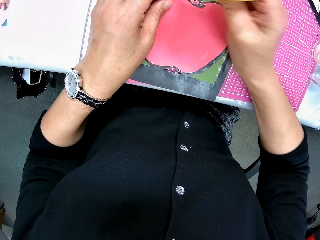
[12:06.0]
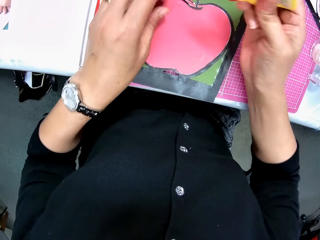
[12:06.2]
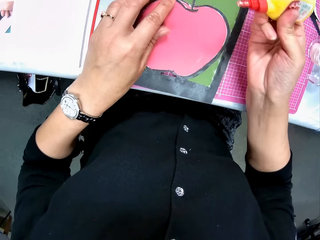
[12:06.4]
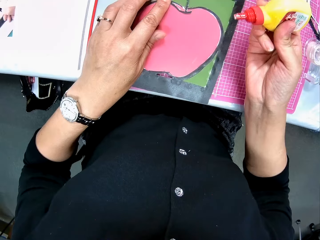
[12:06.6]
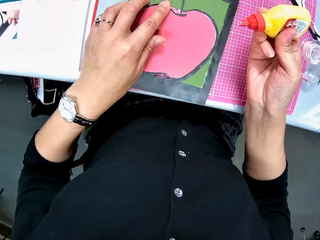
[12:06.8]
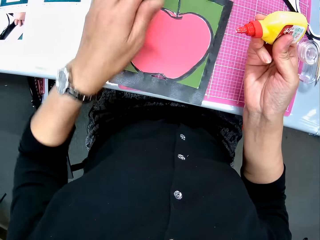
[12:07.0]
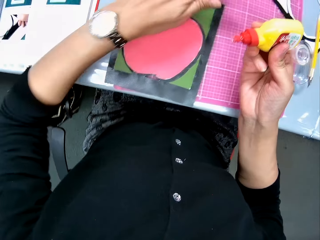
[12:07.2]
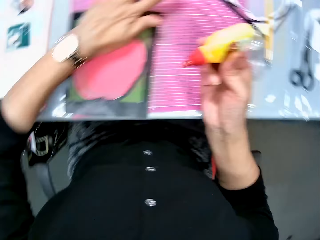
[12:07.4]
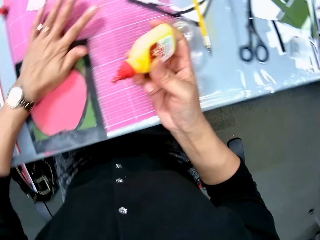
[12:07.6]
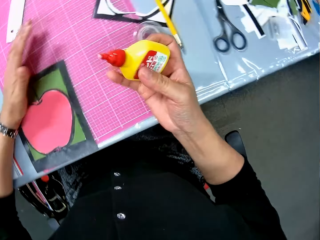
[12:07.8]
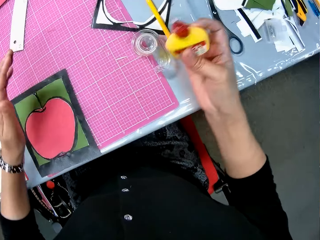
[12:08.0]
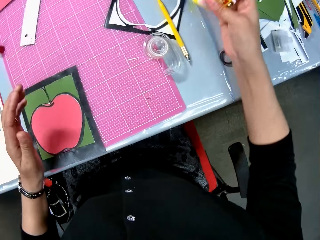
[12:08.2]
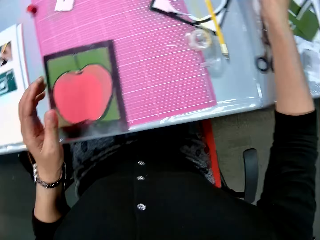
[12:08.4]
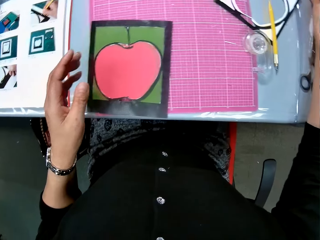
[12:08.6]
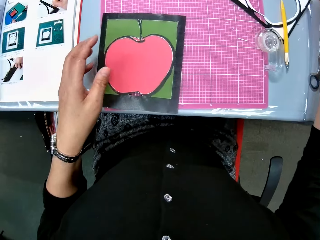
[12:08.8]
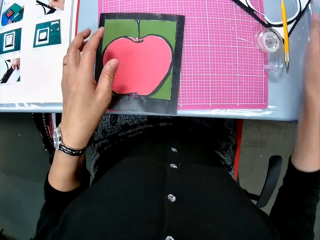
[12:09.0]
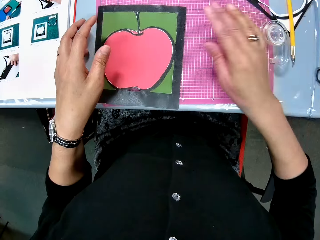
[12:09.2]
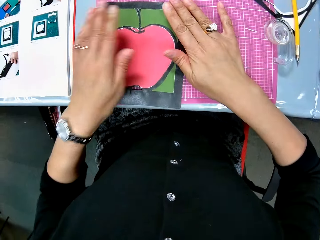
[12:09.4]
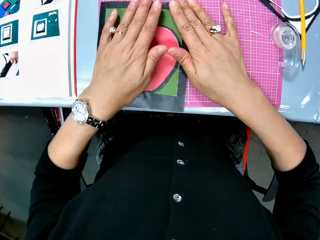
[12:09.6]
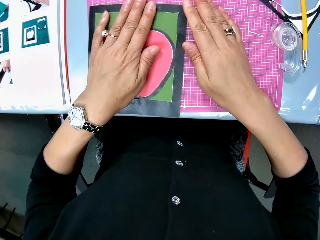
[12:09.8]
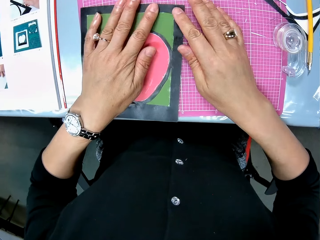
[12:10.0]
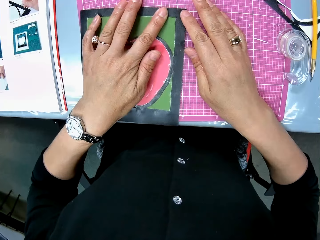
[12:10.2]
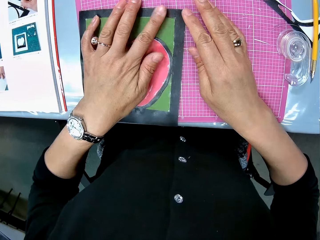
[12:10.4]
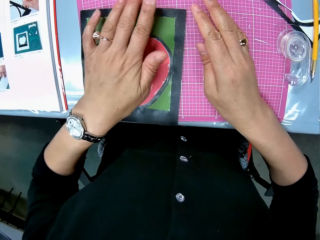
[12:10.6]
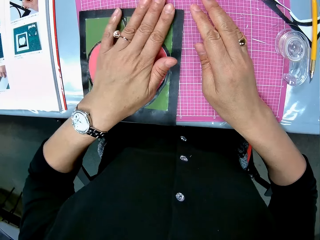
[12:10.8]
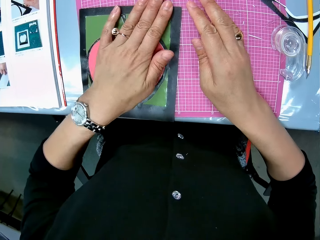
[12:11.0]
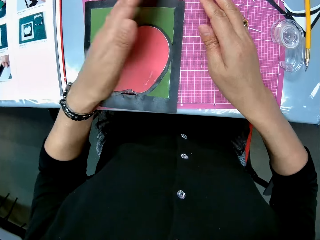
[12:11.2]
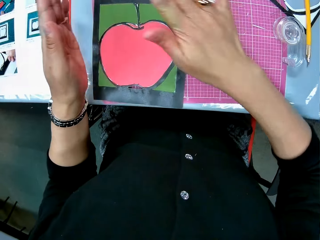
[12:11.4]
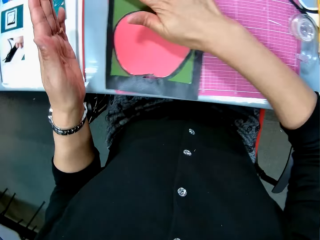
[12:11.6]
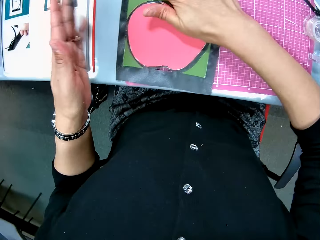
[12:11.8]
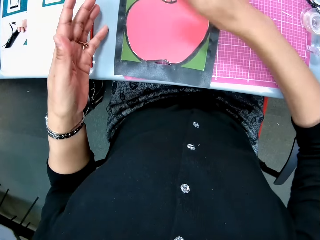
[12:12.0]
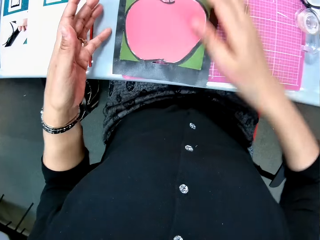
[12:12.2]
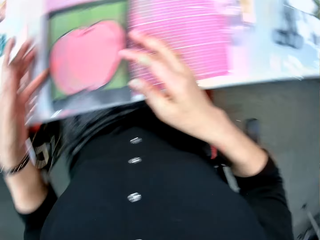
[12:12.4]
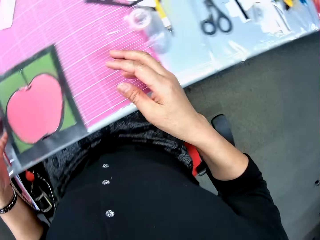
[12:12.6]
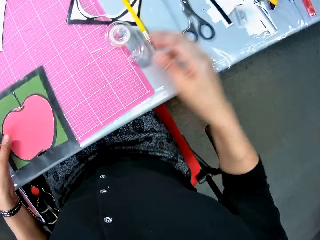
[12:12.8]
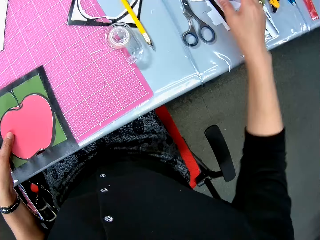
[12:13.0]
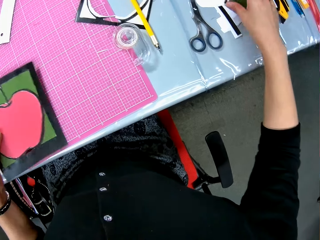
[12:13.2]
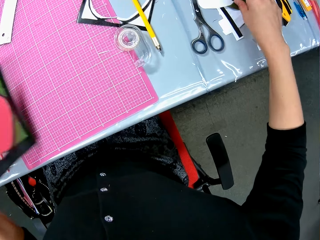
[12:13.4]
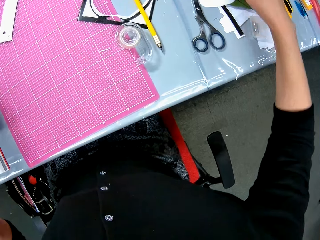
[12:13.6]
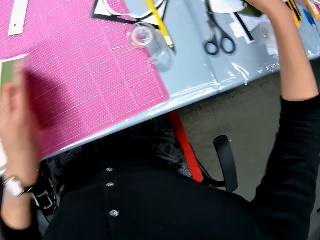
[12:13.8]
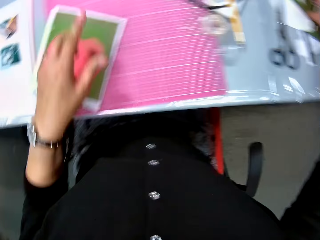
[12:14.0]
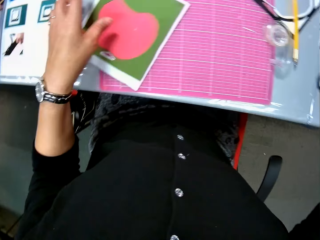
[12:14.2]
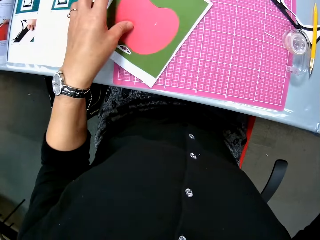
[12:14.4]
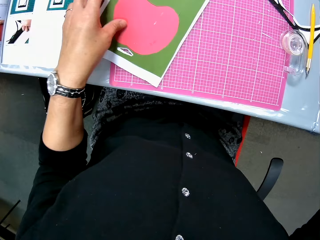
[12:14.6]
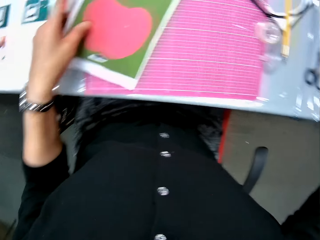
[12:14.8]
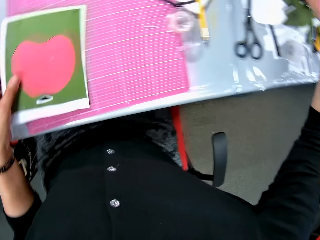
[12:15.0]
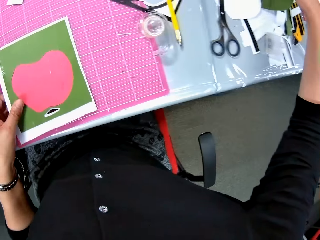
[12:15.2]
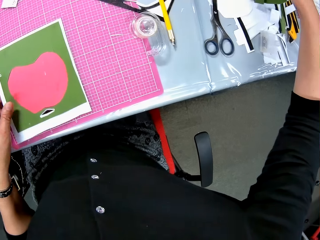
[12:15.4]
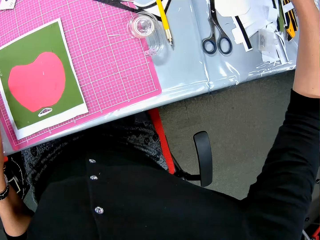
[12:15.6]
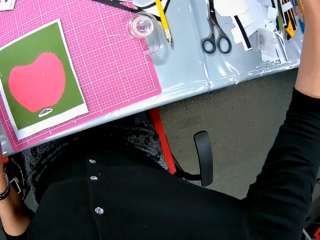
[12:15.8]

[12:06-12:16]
The camera wearer applies pressure on the art paper with her left hand. She drops the glue back on the table. She applies pressure on the art paper with both hands. She picks a piece of crafting paper on the table with her right hand.

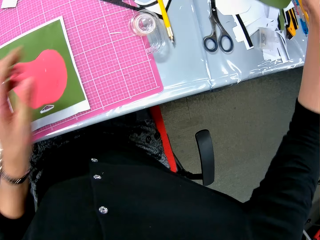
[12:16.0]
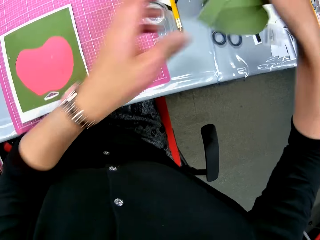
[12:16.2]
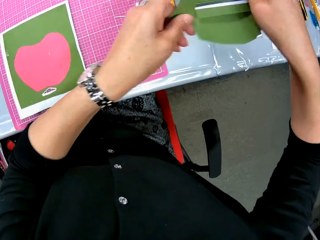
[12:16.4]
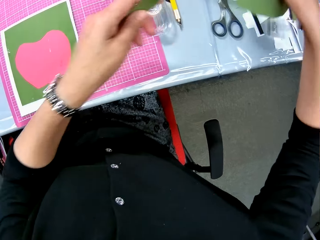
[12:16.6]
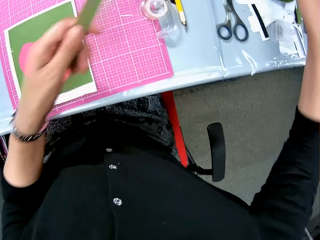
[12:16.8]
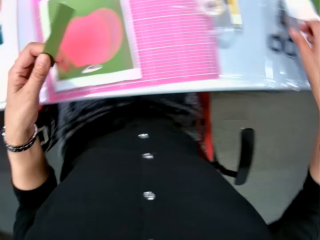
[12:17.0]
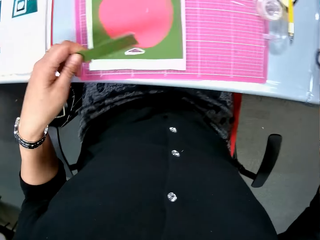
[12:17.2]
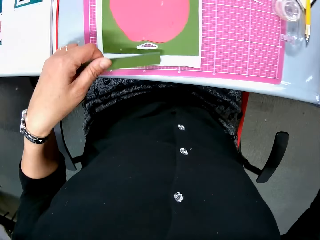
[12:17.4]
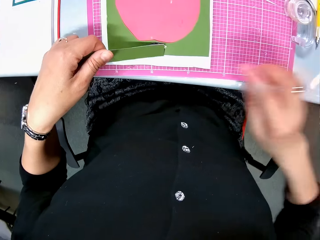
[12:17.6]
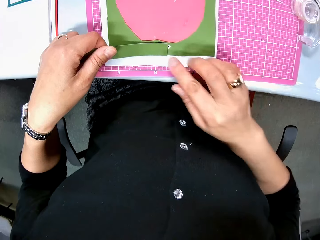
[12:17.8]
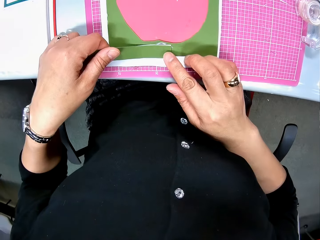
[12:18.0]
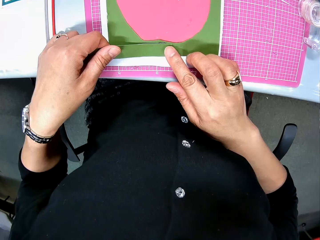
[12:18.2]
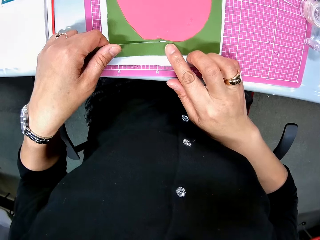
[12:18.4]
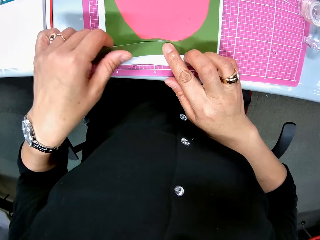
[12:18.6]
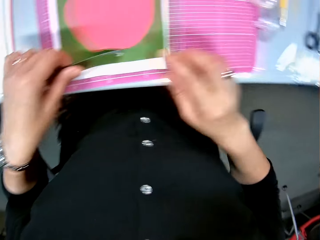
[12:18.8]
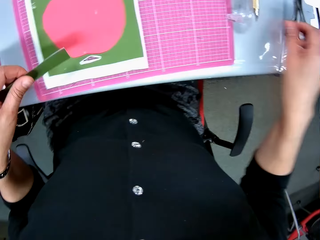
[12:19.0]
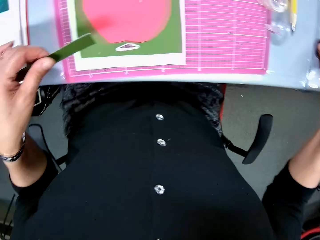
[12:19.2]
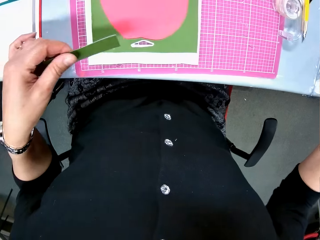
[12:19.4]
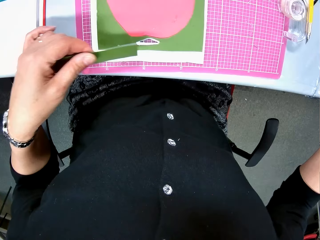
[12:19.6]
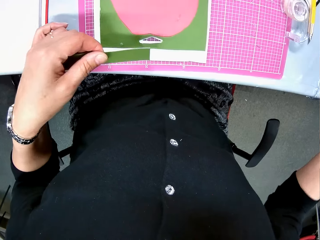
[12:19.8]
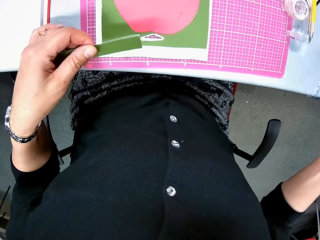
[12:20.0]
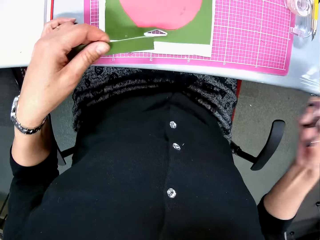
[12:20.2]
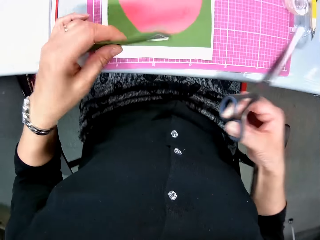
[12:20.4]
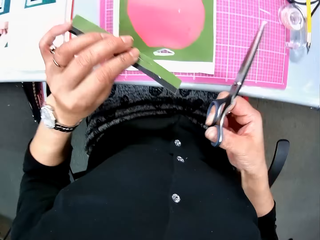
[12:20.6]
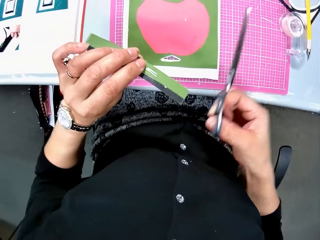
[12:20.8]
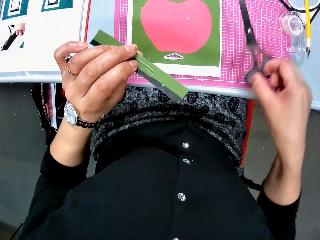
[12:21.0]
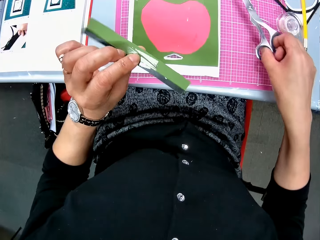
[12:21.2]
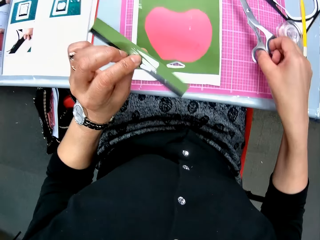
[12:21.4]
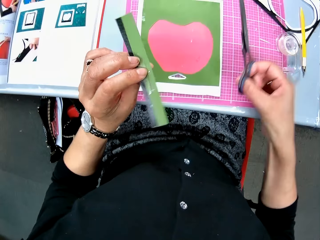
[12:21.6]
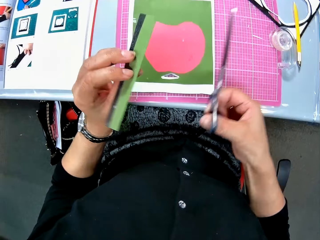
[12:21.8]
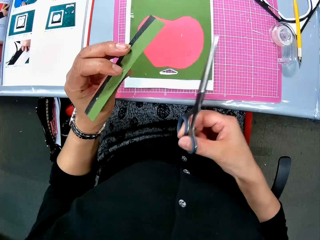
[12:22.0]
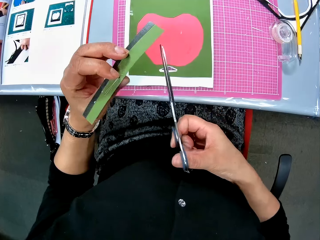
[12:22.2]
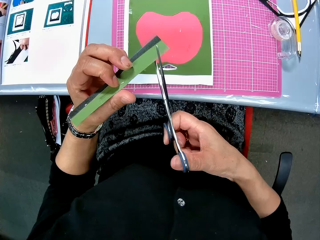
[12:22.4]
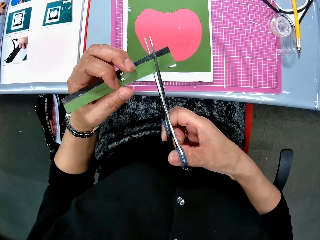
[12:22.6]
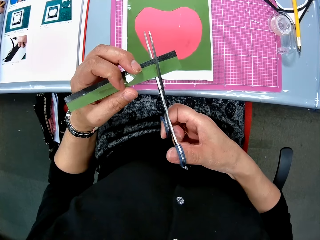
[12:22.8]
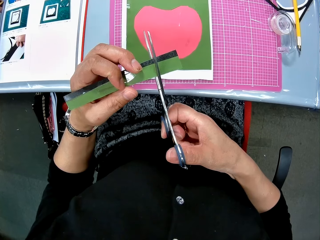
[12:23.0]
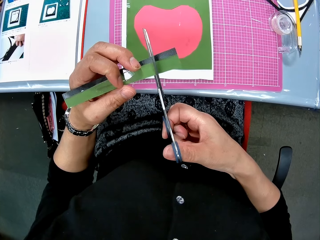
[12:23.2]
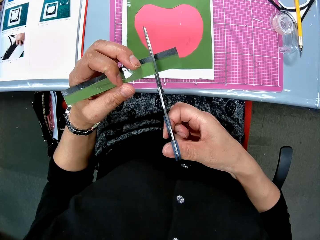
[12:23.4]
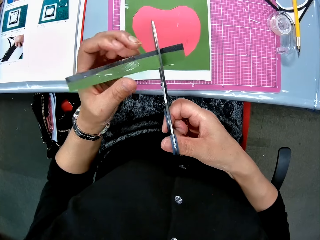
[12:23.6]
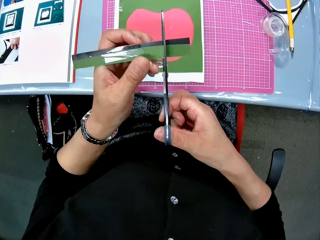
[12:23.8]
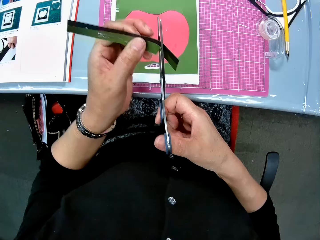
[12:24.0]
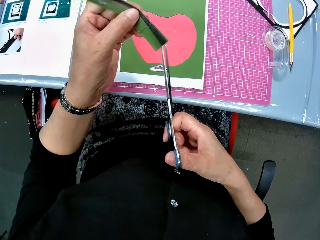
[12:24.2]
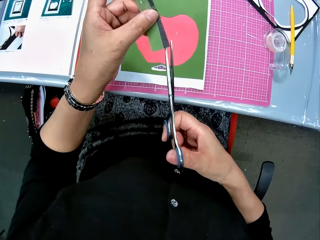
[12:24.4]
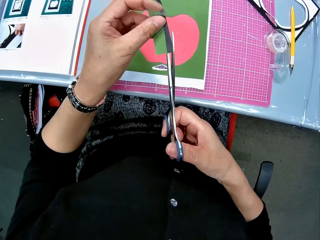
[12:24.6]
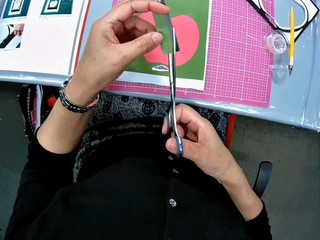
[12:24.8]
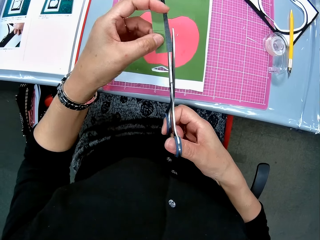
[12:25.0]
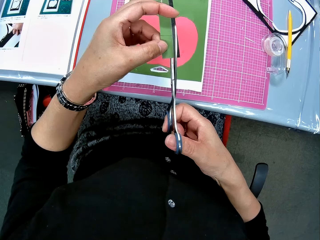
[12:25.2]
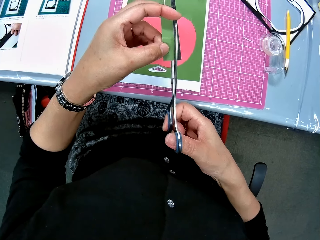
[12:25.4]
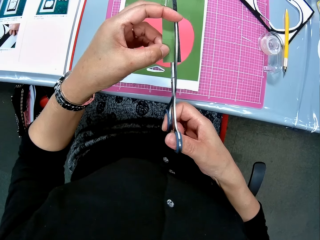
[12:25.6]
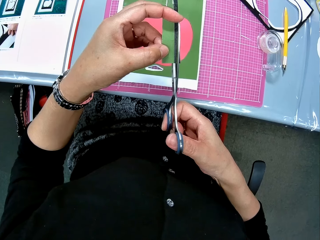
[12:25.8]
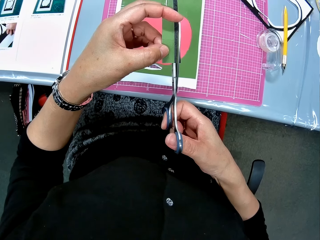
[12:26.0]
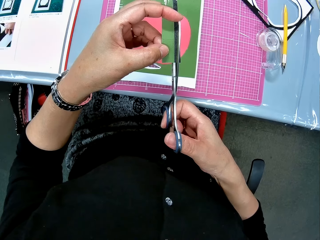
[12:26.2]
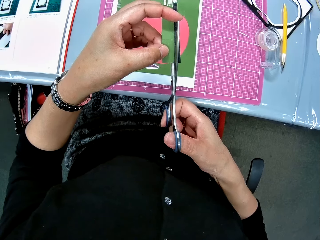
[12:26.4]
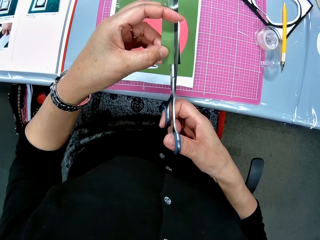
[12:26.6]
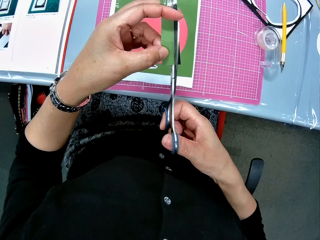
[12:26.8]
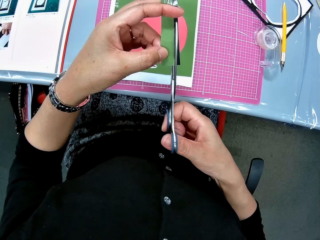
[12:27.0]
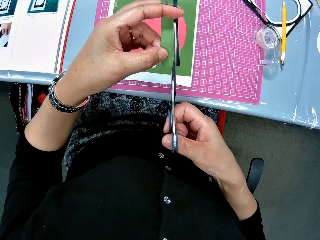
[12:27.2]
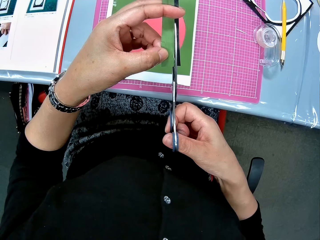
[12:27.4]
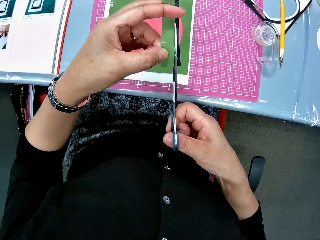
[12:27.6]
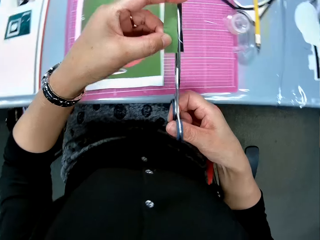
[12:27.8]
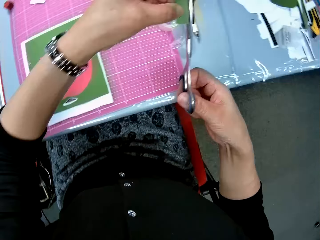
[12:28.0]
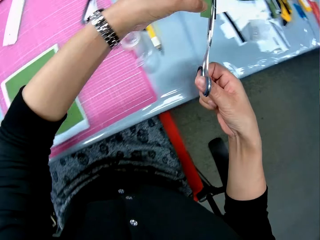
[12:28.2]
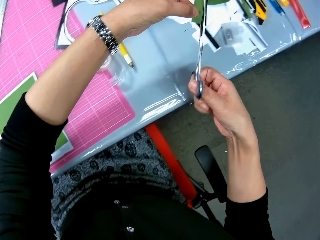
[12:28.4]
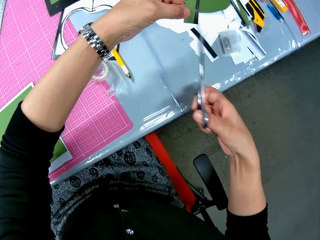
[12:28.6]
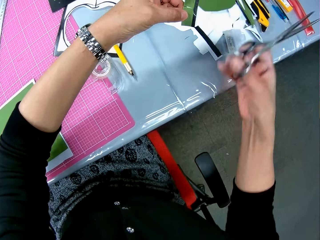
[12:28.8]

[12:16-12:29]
The camera wearer passes the paper from her right hand to her left hand. She places the paper on top of the art paper. She picks scissors from the table. She cuts a piece of the paper with the scissors.
